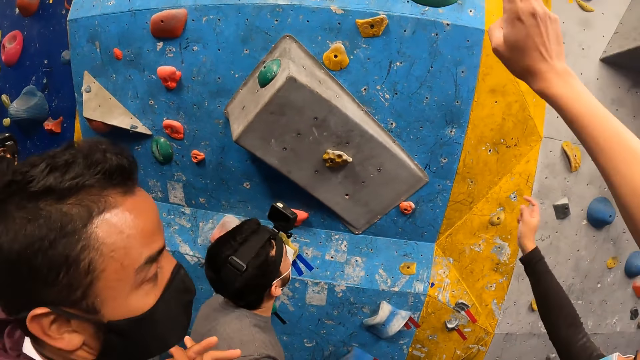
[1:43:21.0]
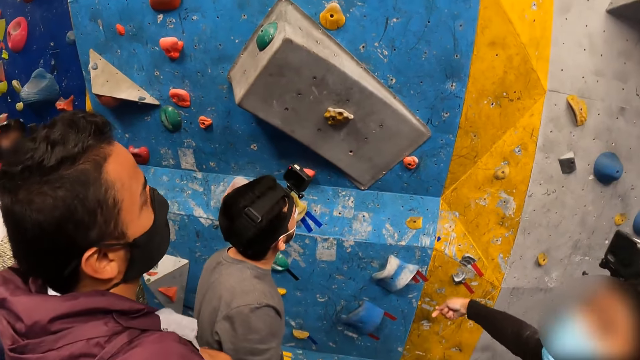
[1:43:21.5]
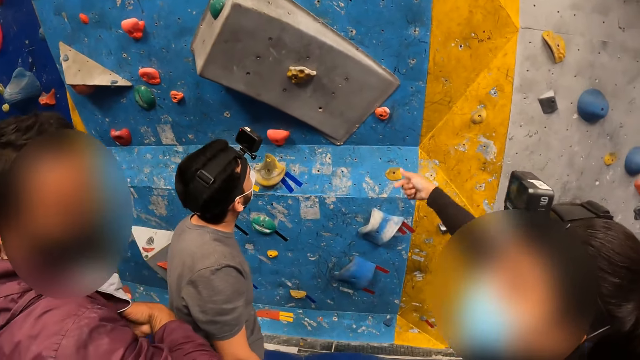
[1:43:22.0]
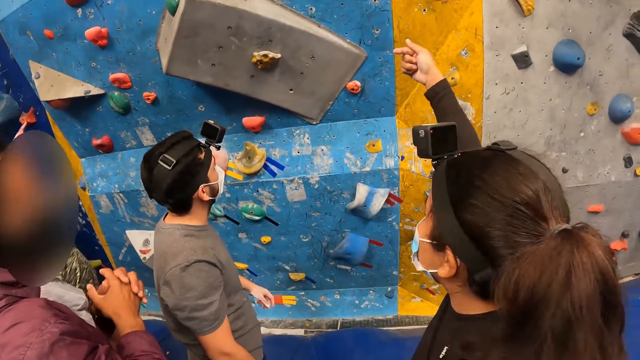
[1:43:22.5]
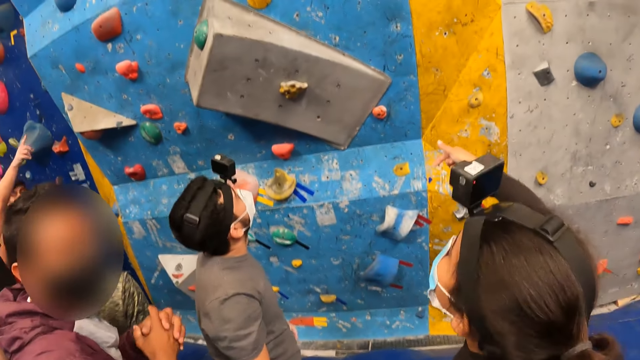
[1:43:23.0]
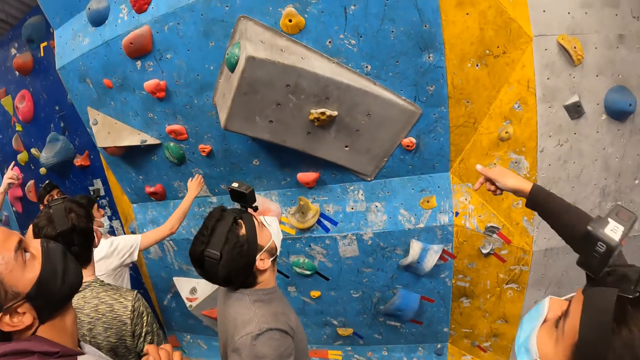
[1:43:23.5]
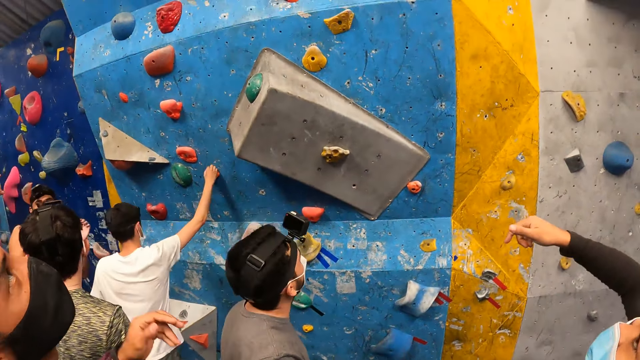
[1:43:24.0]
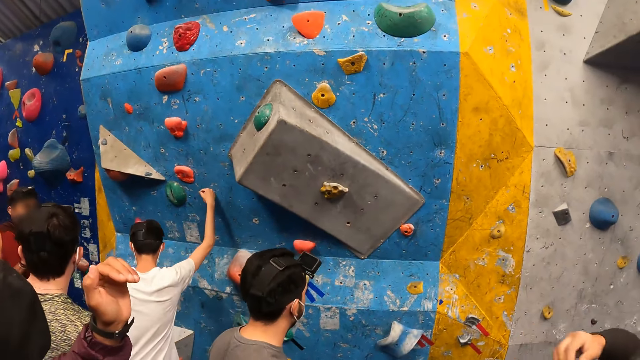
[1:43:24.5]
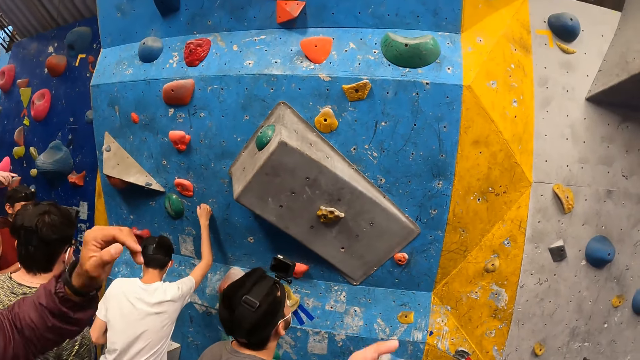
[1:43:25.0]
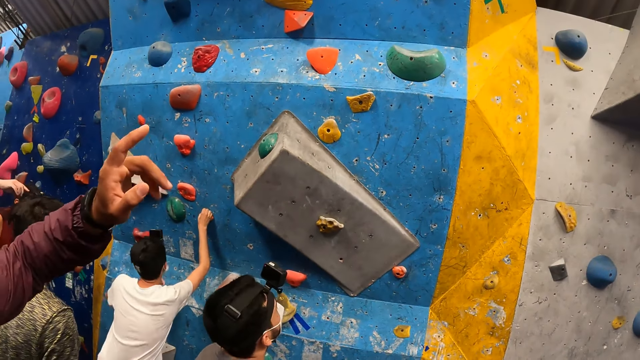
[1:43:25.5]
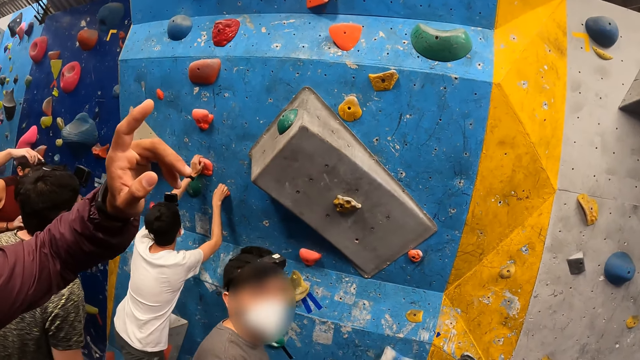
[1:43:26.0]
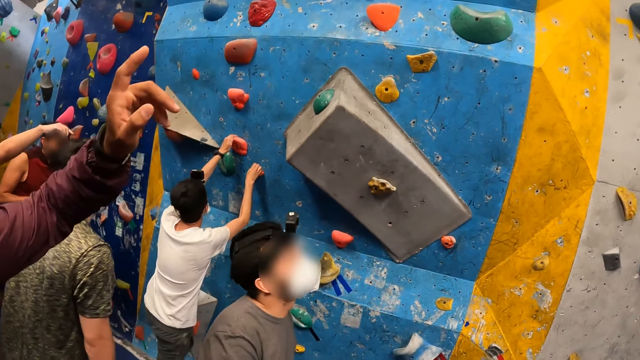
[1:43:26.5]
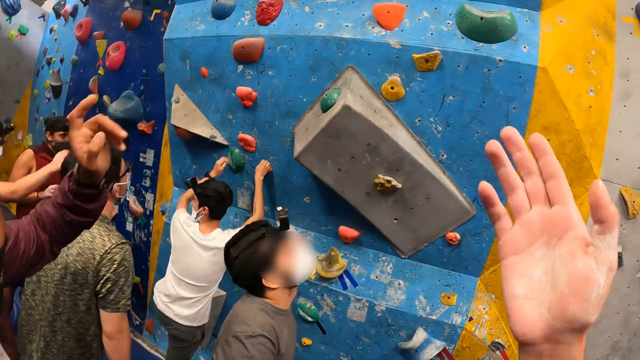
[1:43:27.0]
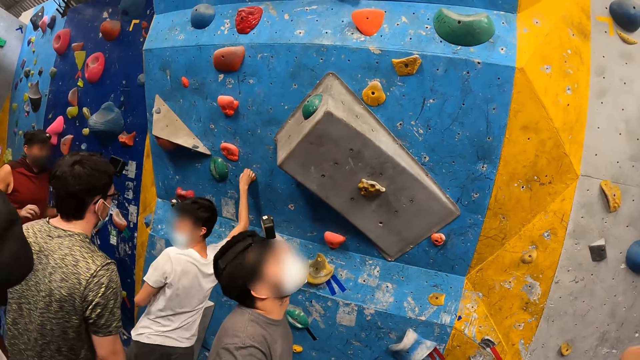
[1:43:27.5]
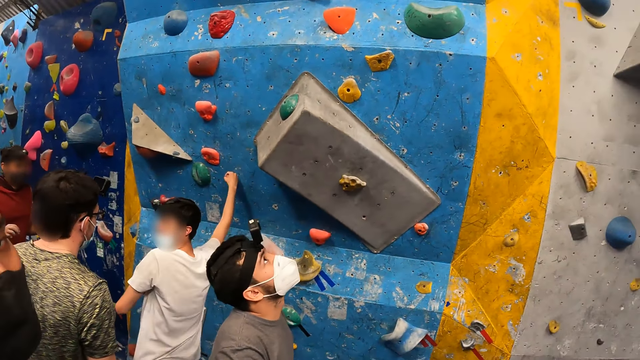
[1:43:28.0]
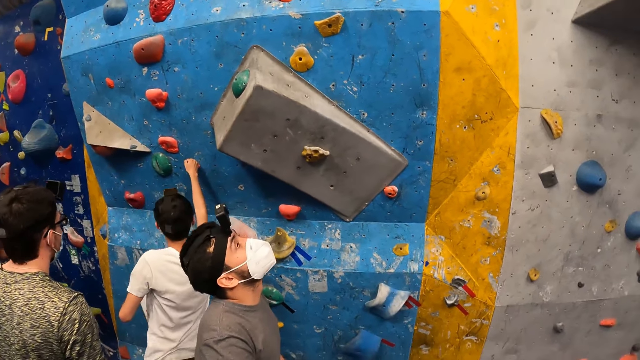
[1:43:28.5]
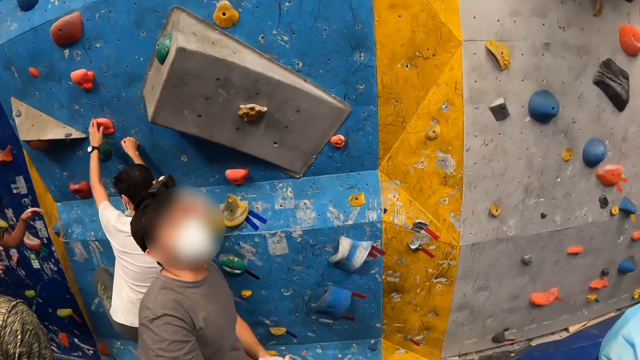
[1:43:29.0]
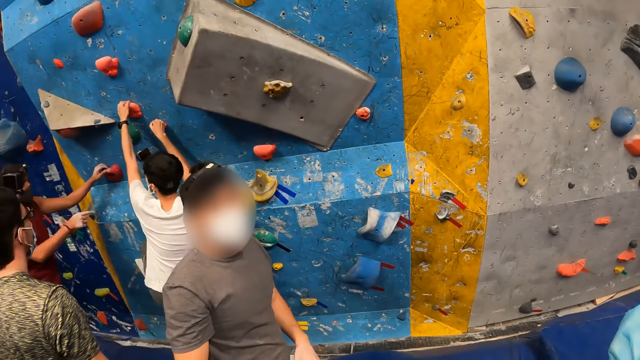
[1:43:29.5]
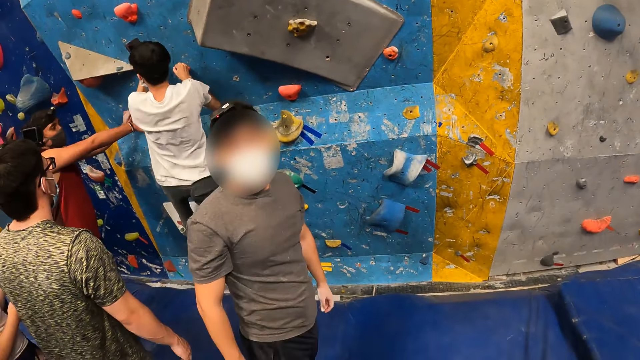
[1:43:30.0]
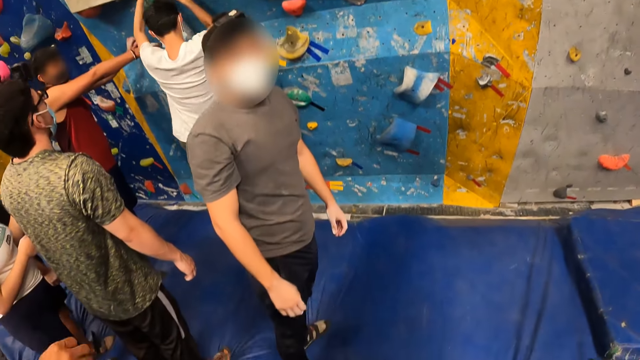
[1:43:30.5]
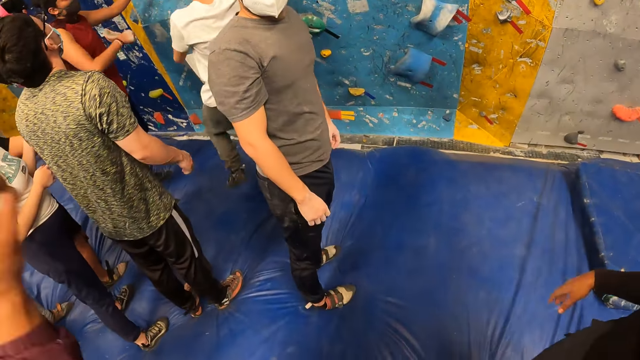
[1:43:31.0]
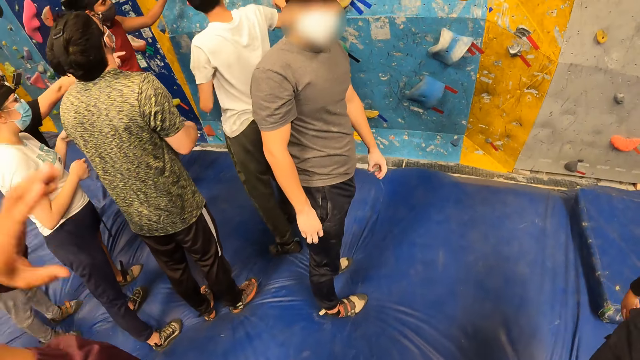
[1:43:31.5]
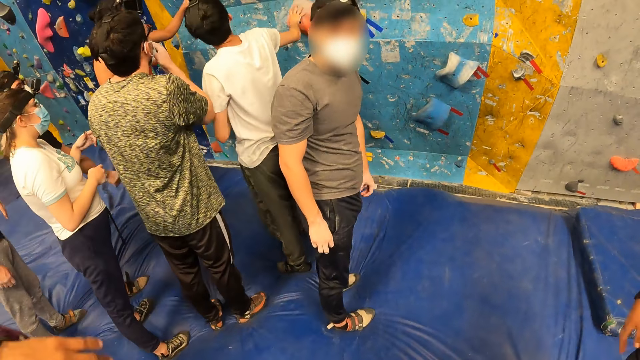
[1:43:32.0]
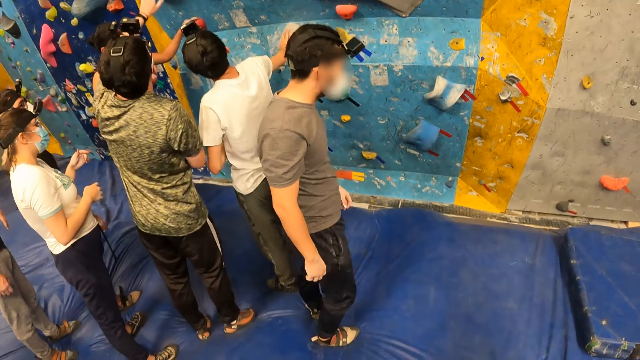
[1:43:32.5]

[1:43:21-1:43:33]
A woman converses with a man, someone else, another woman and a person. The man converses with the person, someone else, the first woman and the other woman. The camera wearer converses with the person, the man, the first woman and the other woman.

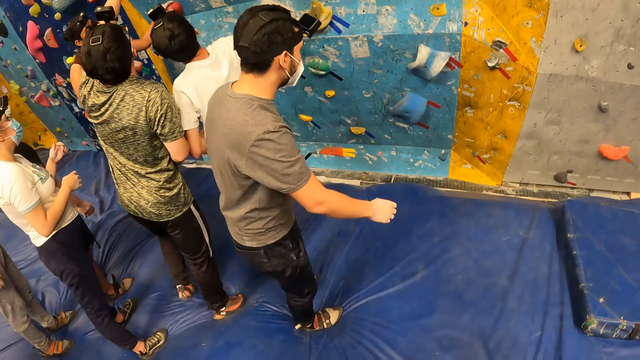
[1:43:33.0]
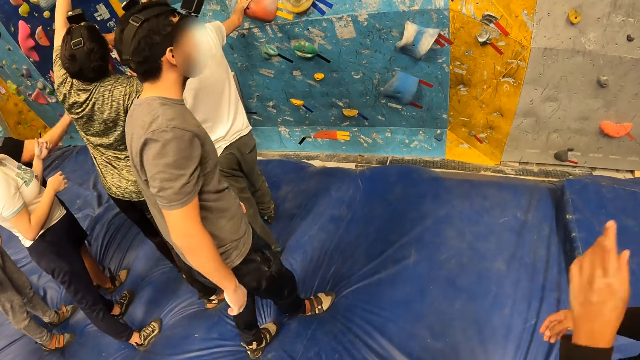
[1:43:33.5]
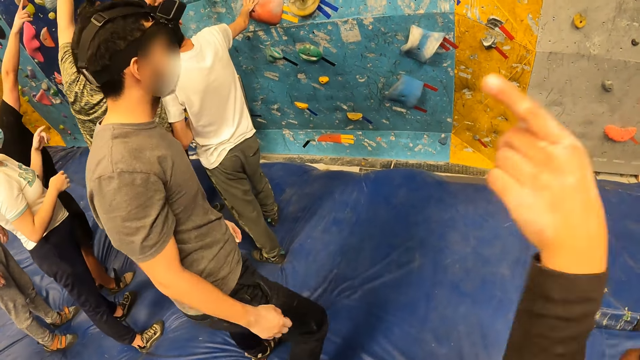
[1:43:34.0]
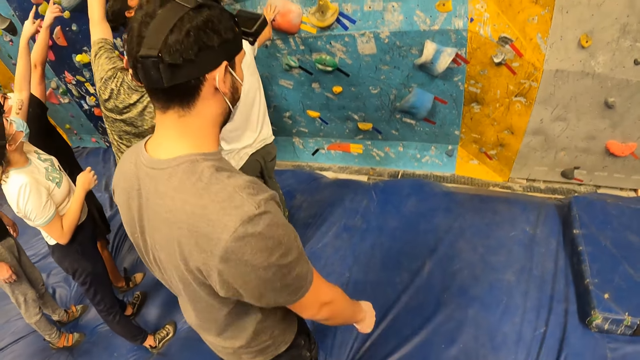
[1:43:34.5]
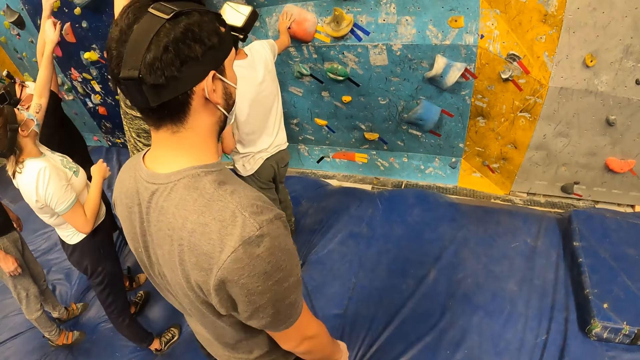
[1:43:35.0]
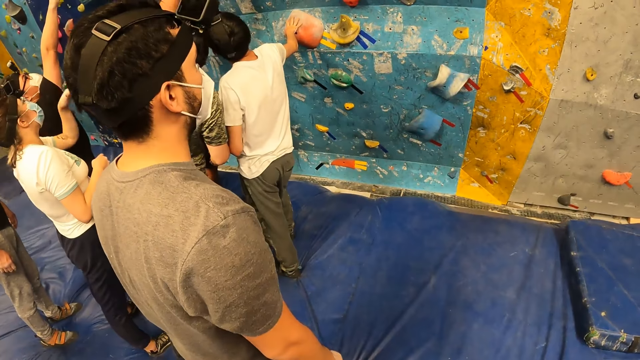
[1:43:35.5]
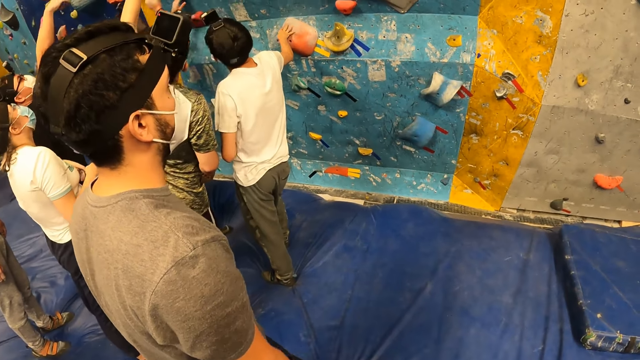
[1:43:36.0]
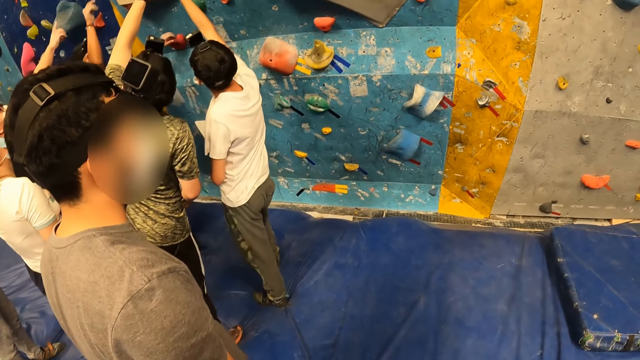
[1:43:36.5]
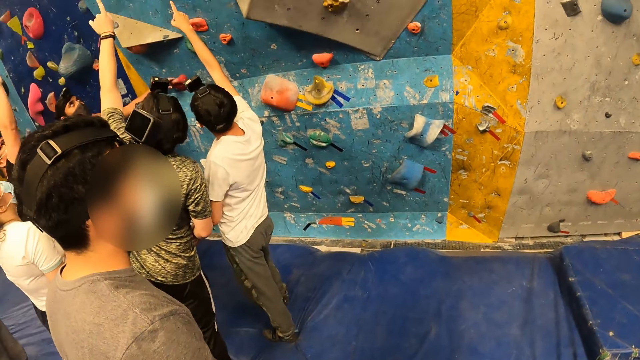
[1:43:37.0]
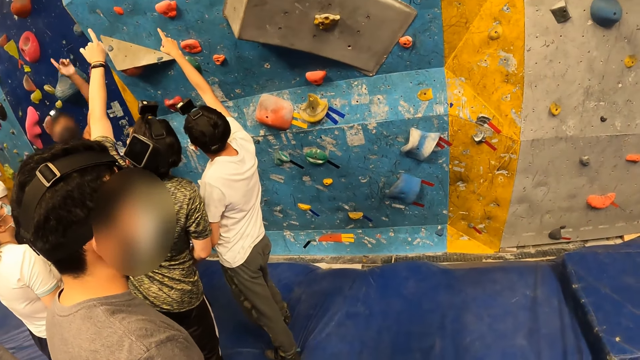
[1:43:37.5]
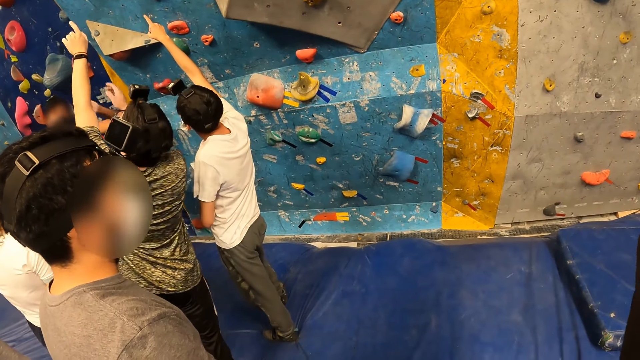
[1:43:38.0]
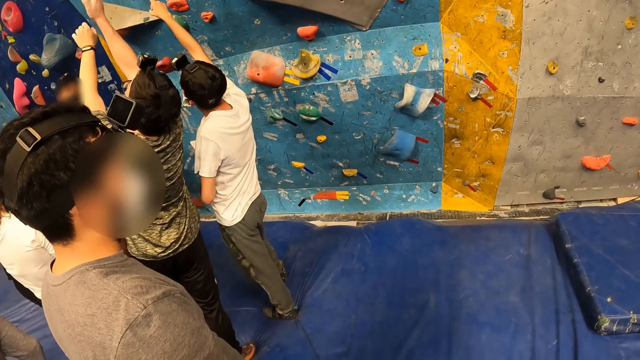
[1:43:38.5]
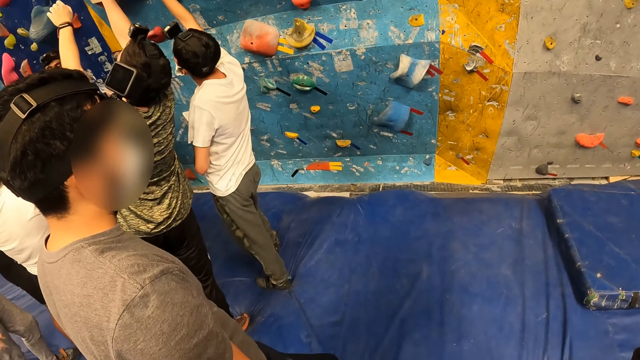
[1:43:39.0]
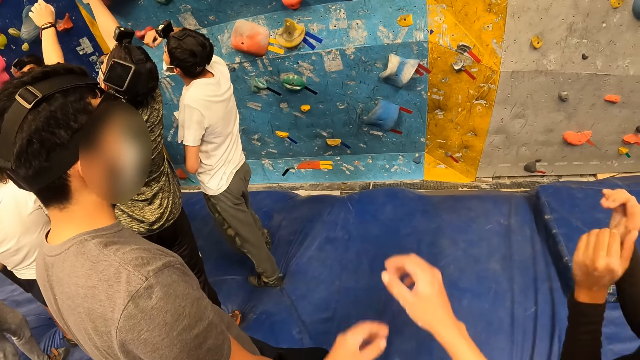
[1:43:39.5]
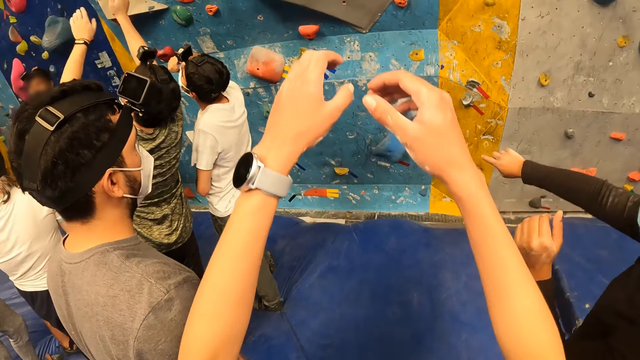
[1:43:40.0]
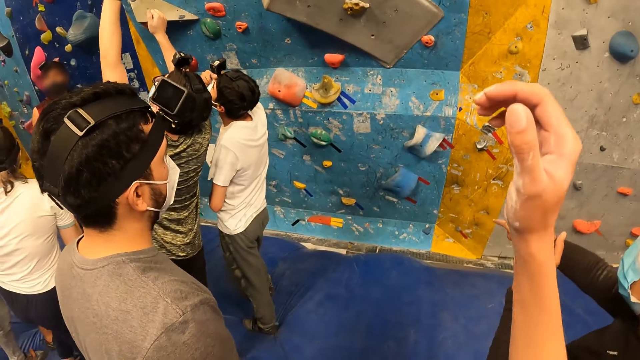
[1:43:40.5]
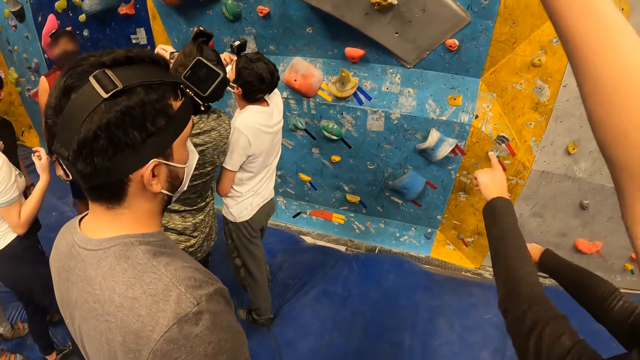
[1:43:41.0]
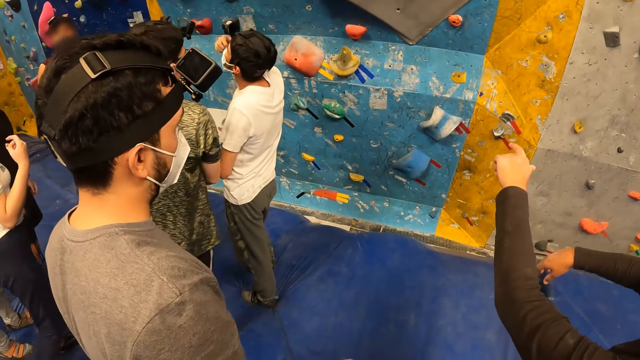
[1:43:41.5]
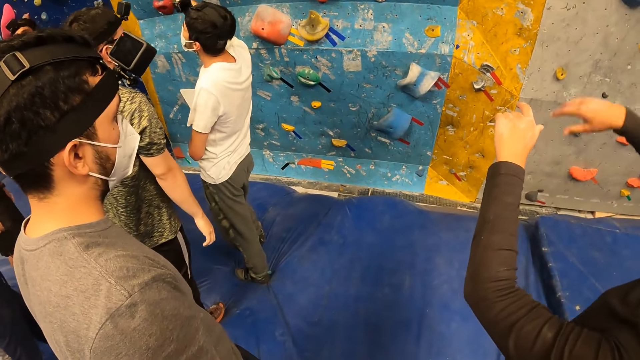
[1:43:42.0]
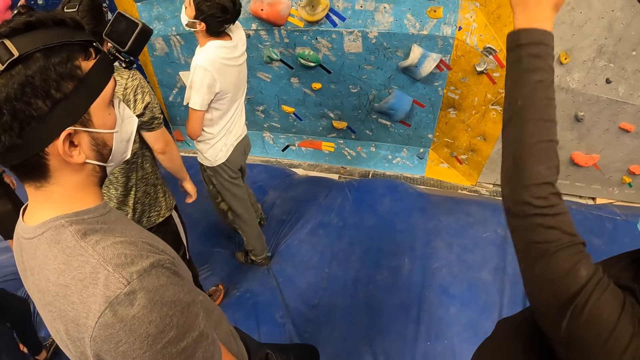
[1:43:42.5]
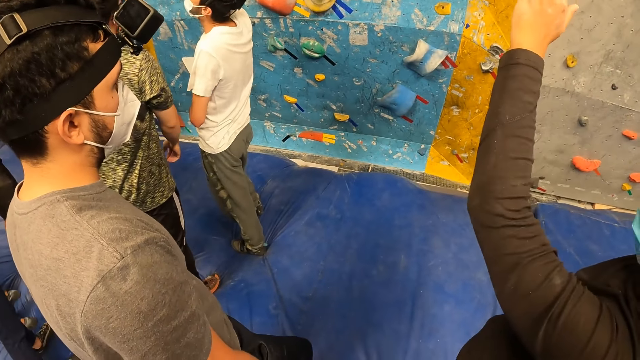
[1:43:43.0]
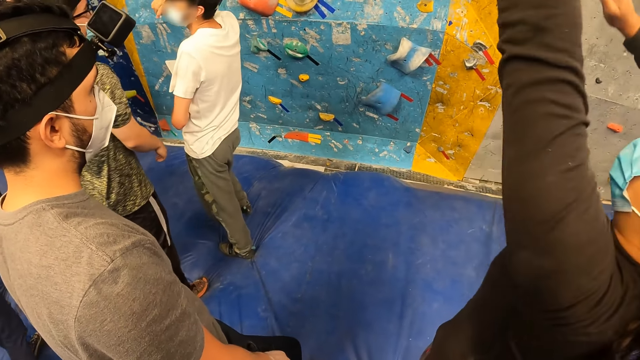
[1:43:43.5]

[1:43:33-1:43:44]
The camera wearer raises both hands. They converse with a person. They look forward.
